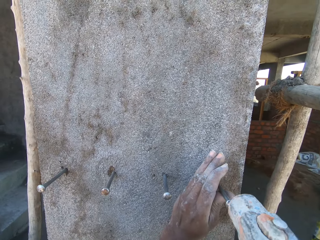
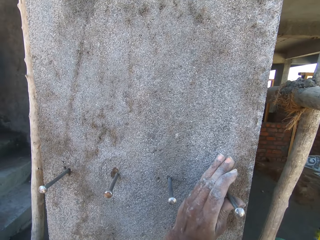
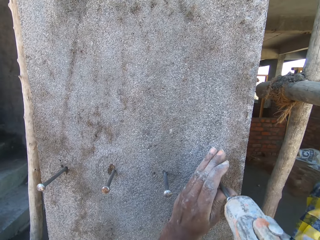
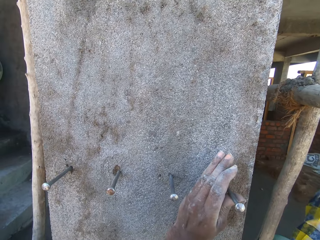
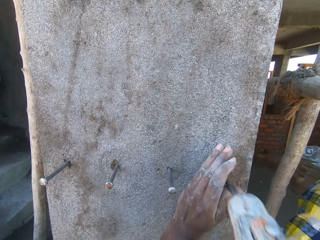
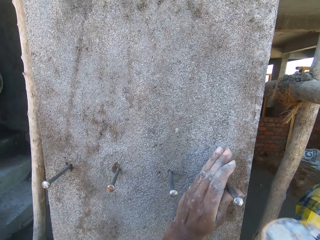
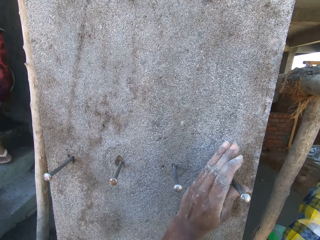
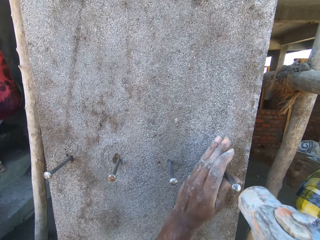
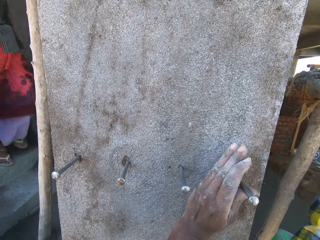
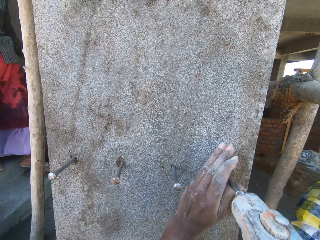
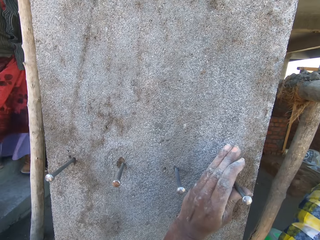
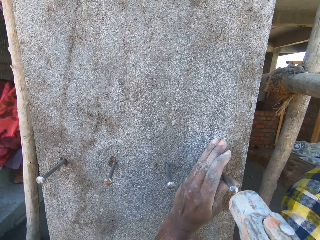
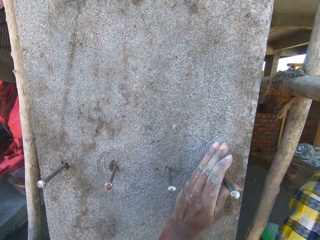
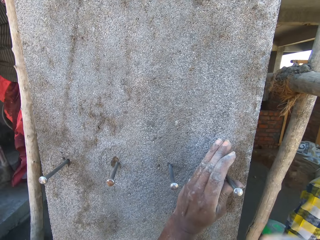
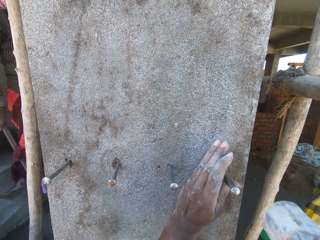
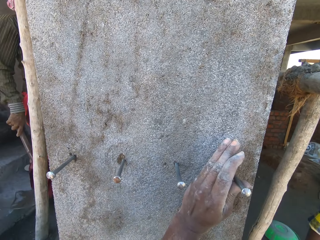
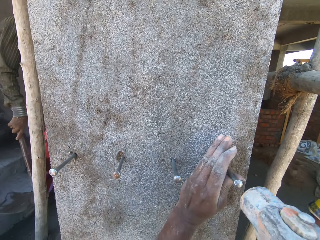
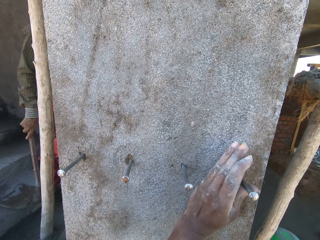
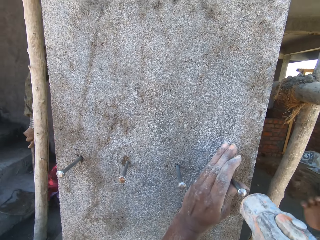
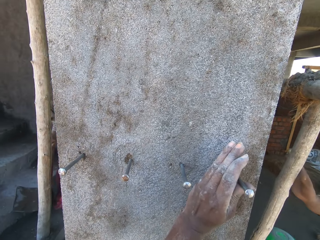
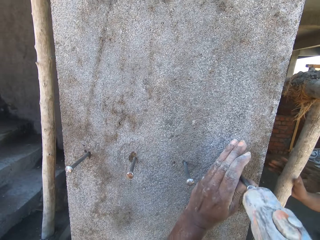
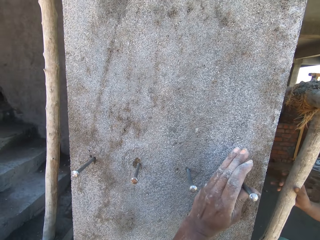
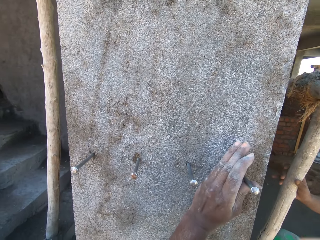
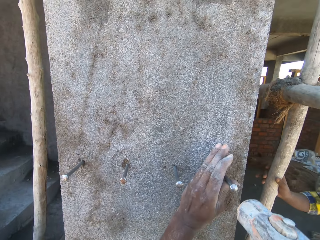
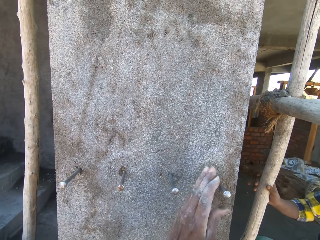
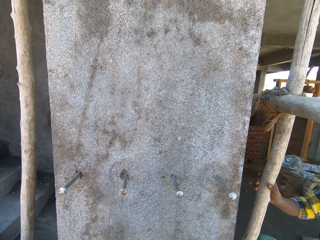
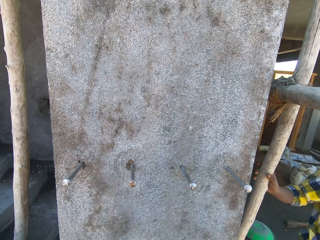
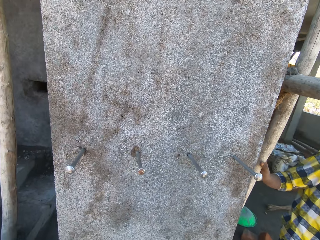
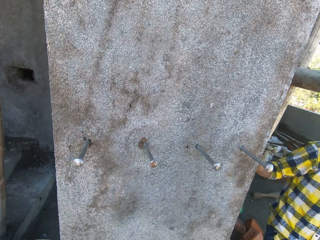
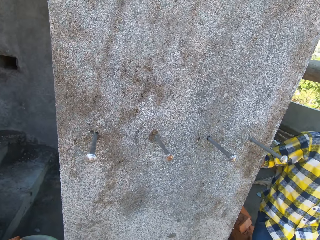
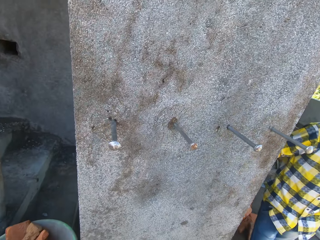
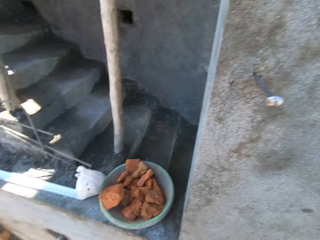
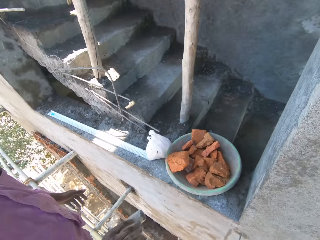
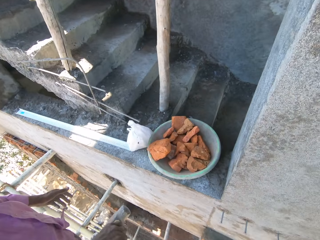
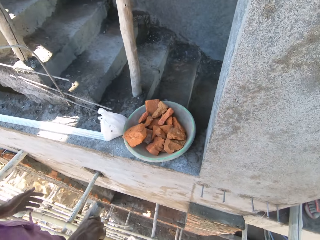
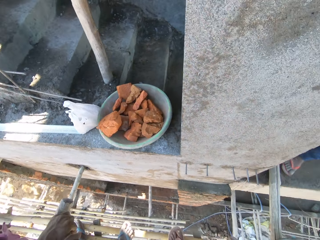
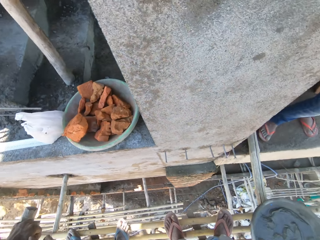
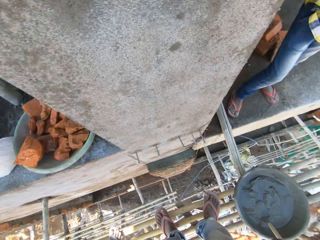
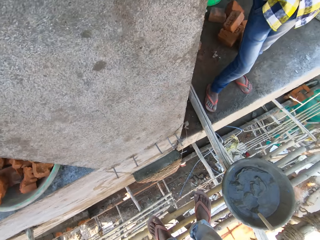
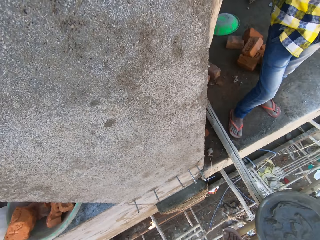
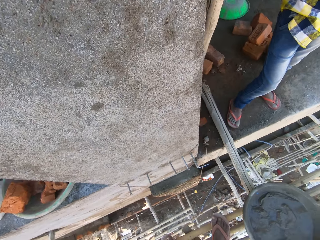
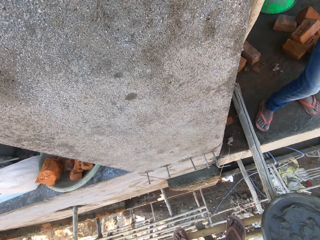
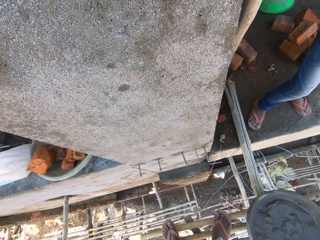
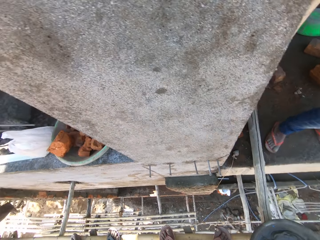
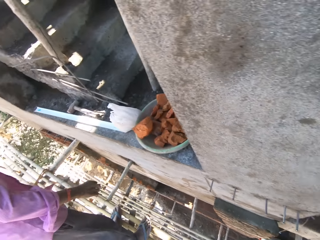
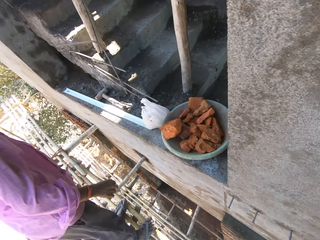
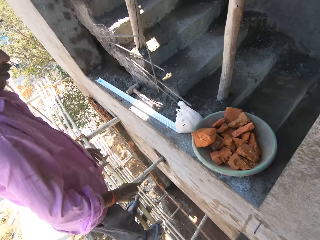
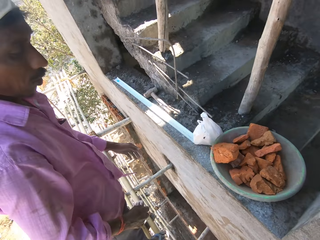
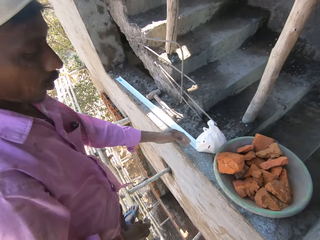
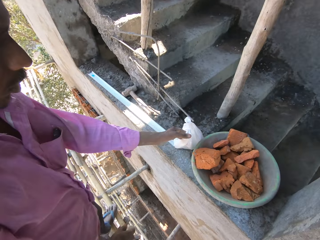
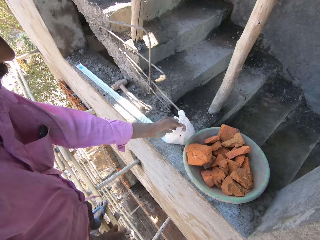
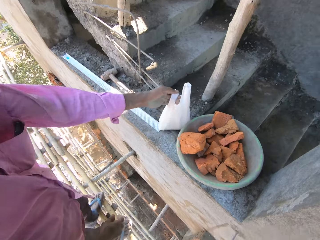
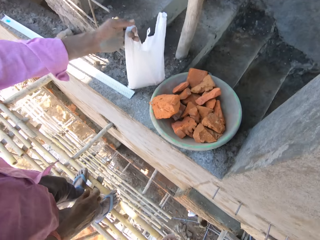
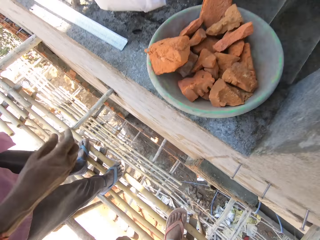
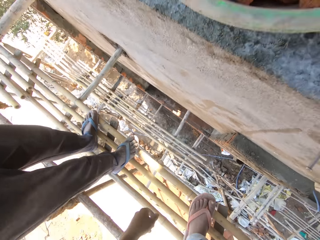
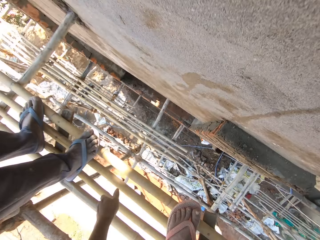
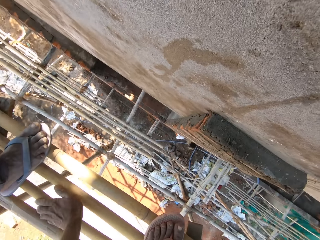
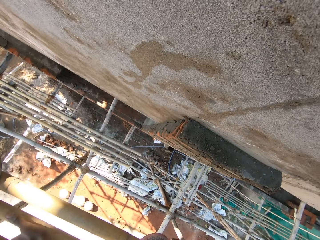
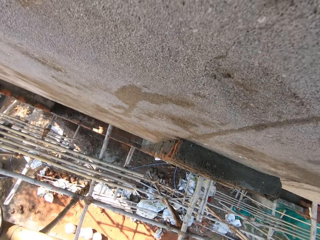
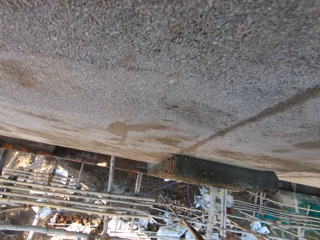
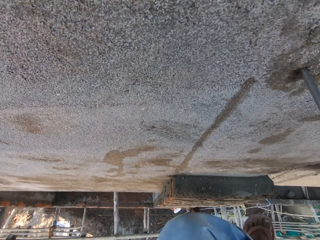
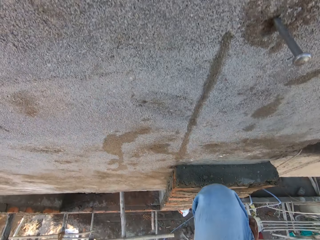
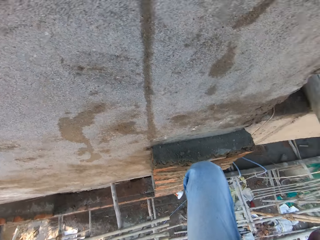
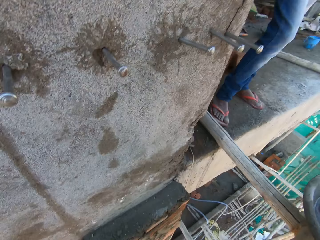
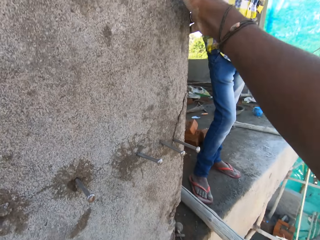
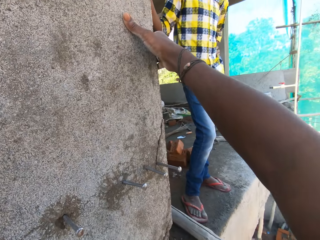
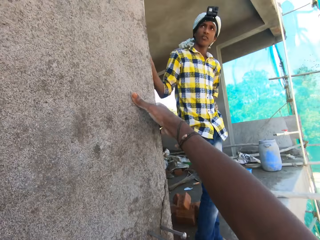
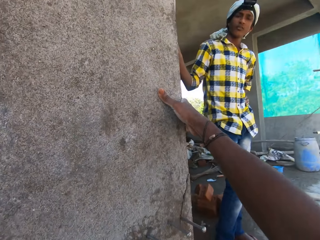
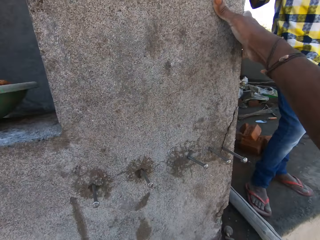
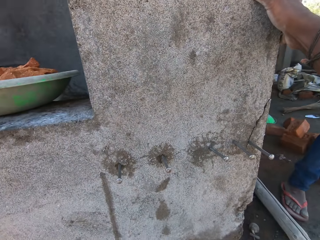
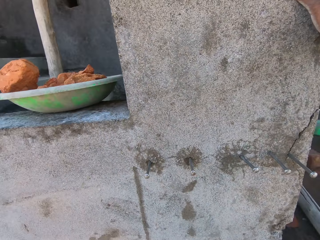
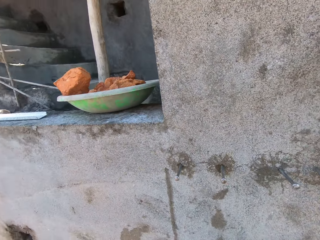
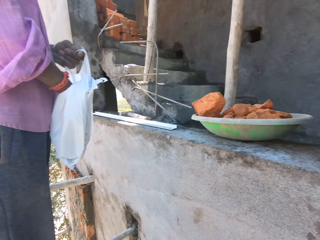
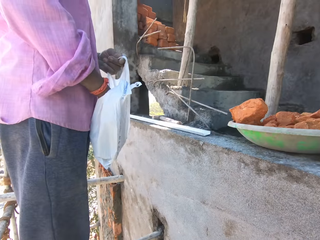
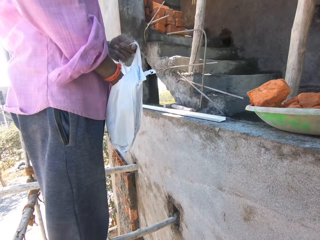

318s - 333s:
A man climbs down the staircase with a hoe in his right hand. Another man holds a bamboo stick with his right hand. The camera wearer looks around. He interacts with a third man and the second man. The third man picks up a nylon bag from the top of the wall with his left hand. The camera wearer touches a bamboo scaffolding with his left hand.

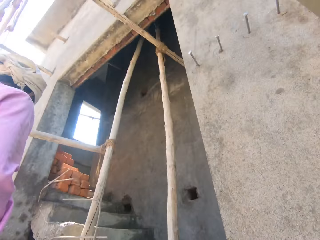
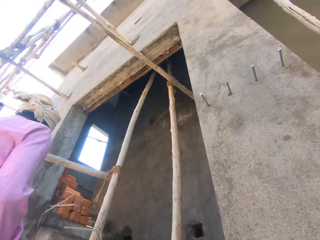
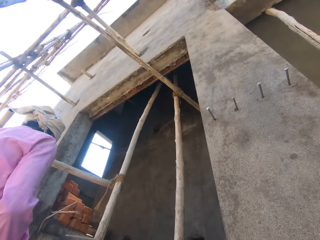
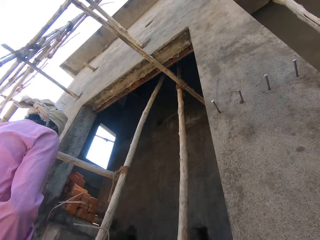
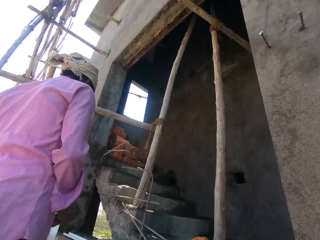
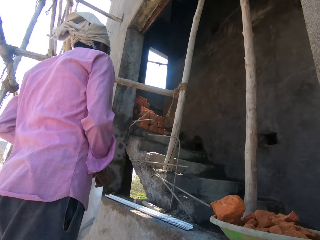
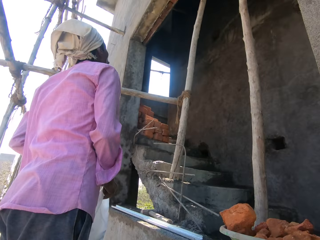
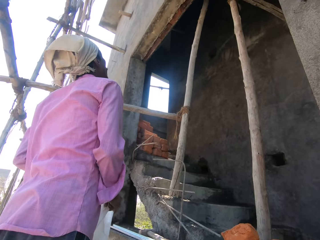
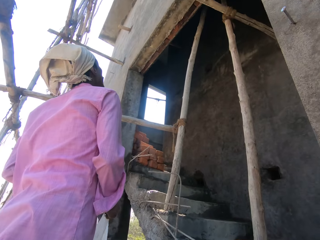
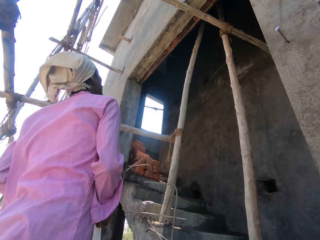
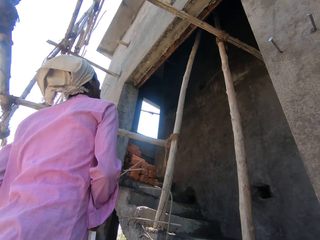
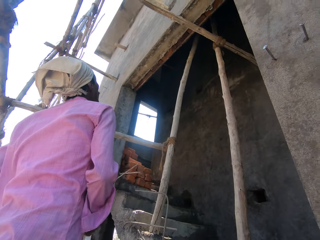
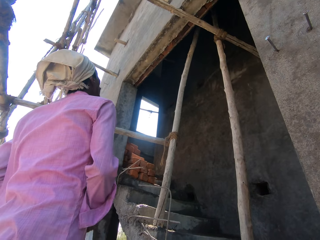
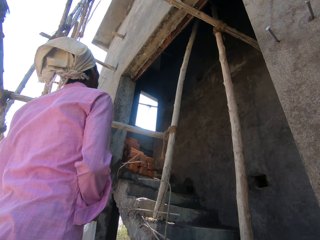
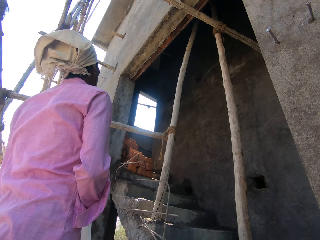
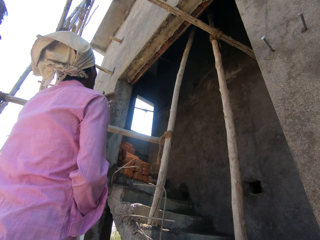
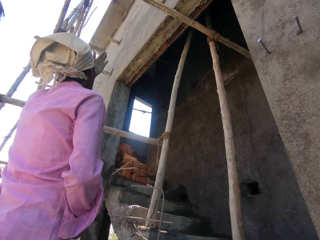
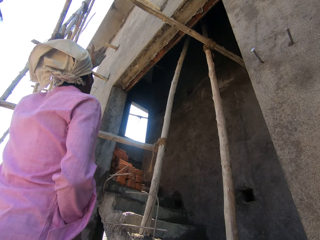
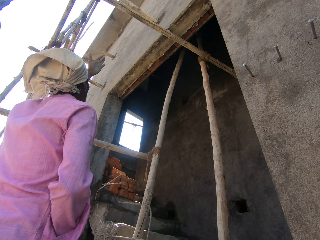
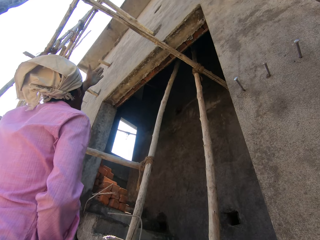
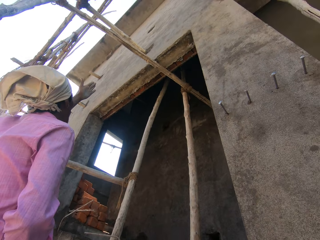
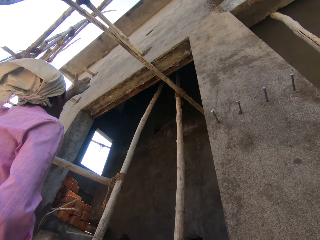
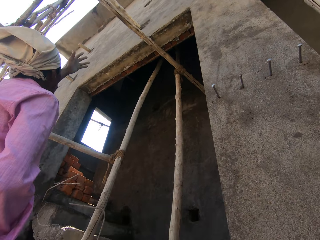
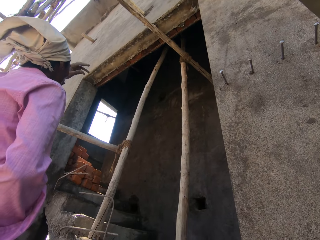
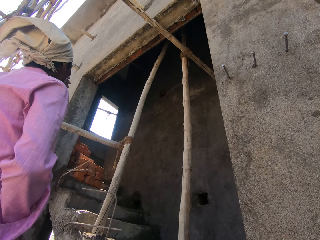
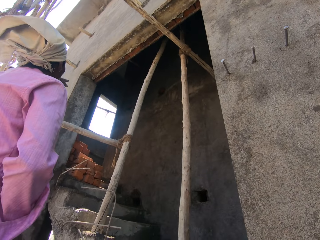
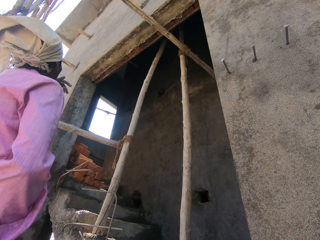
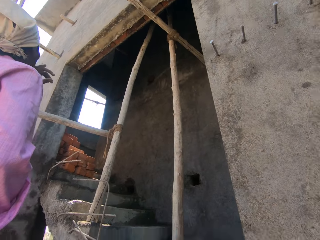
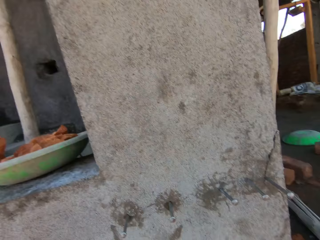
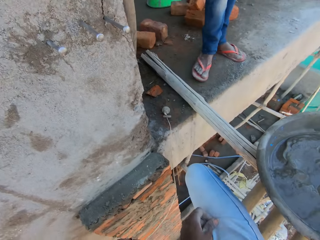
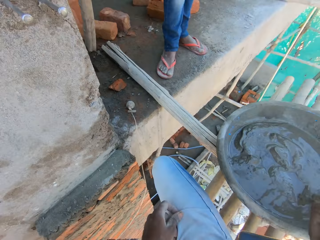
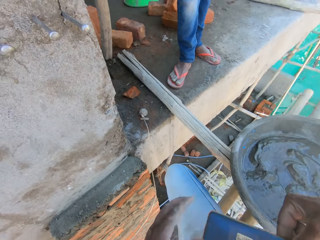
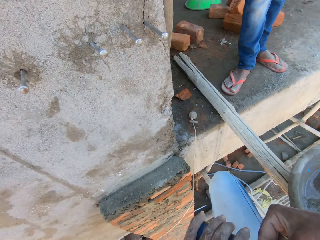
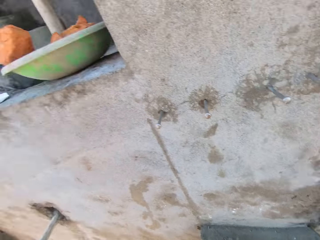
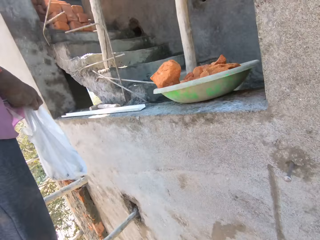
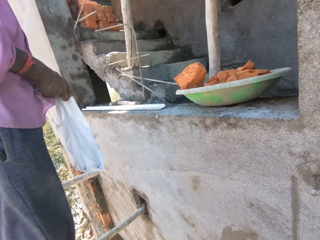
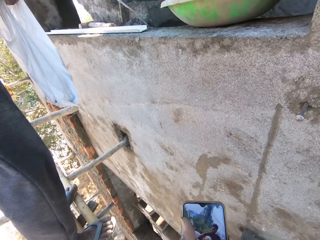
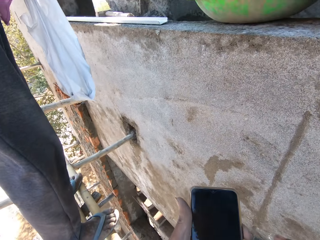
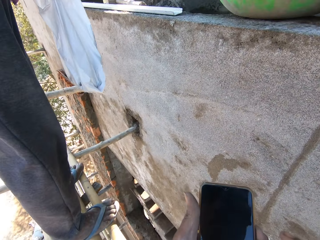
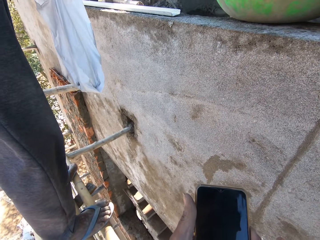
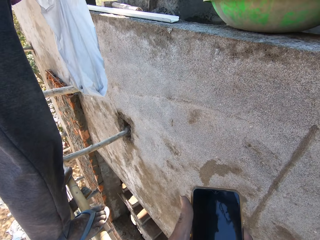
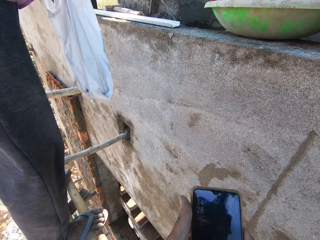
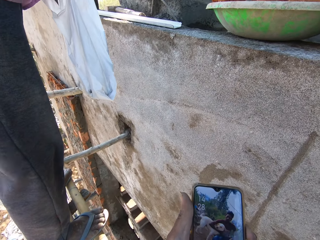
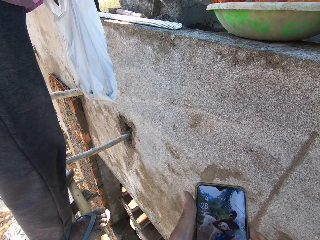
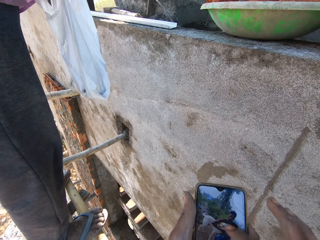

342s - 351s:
The camera wearer talks. He passes a phone to his left hand. He holds the phone with his right hand. He checks the phone. He operates the phone with his right hand.
